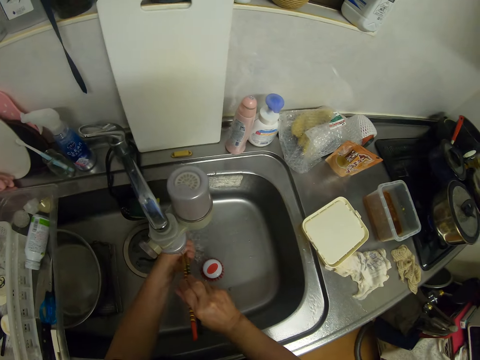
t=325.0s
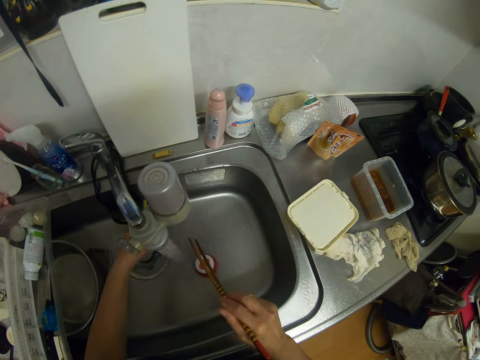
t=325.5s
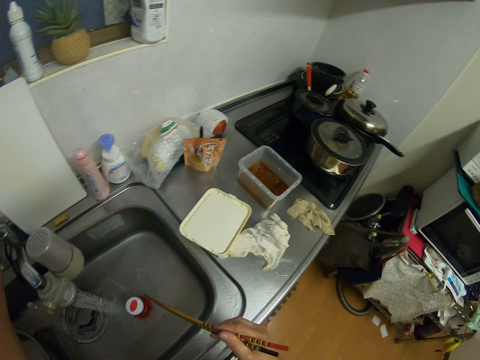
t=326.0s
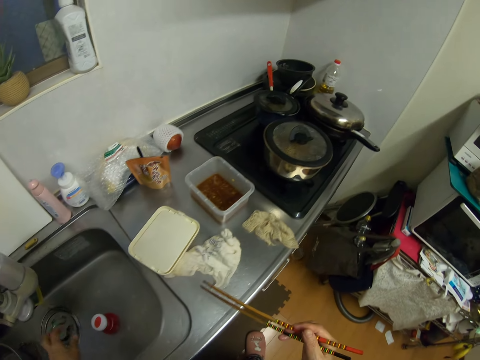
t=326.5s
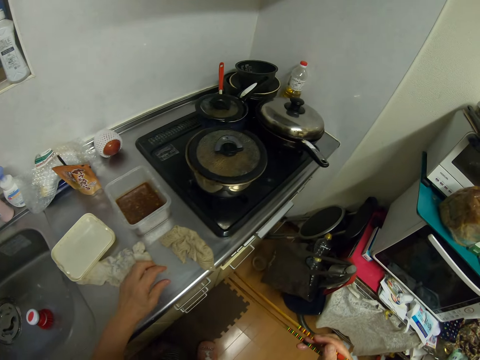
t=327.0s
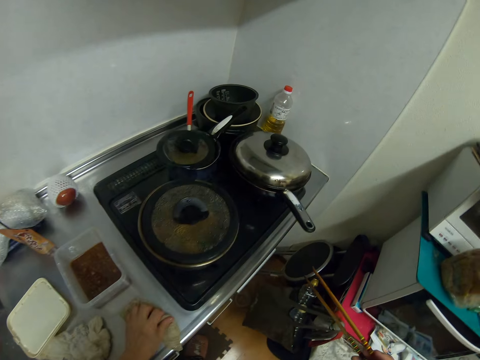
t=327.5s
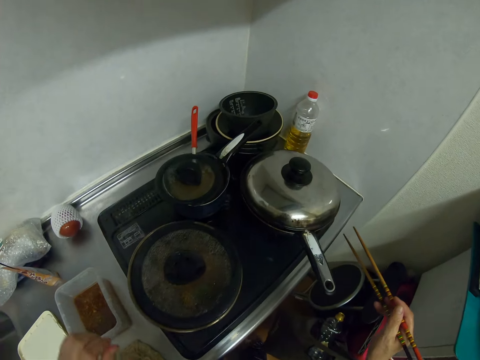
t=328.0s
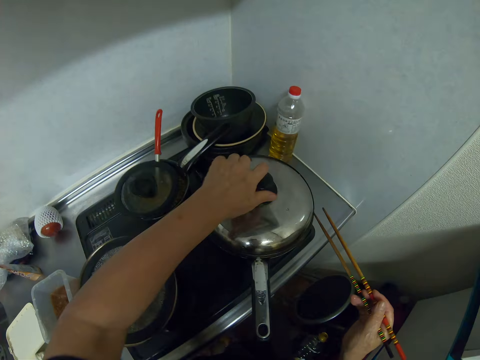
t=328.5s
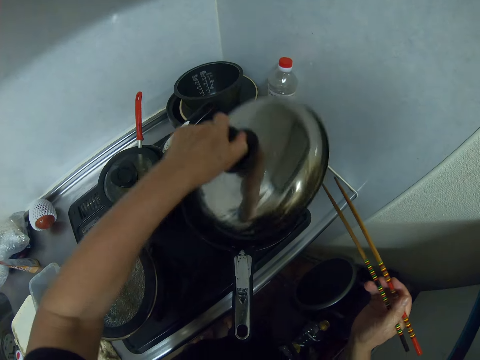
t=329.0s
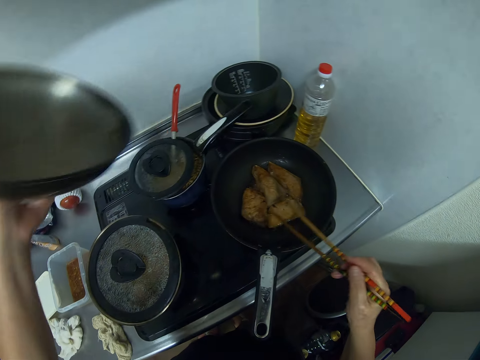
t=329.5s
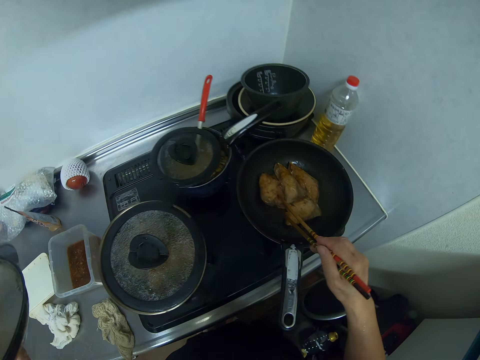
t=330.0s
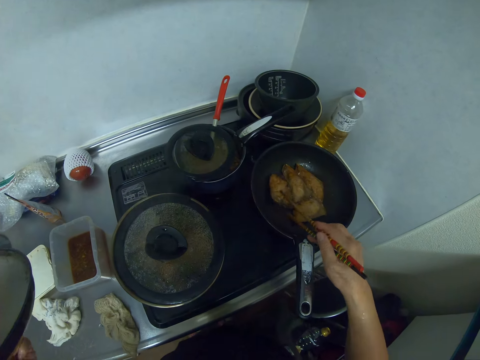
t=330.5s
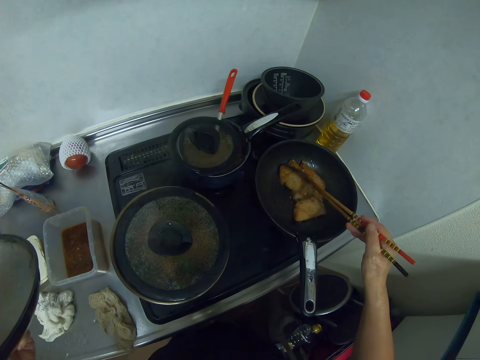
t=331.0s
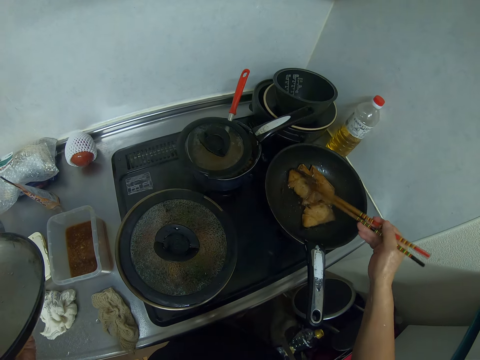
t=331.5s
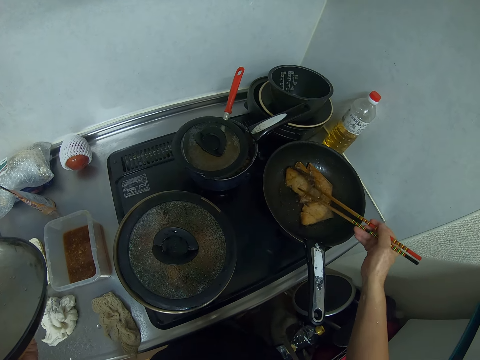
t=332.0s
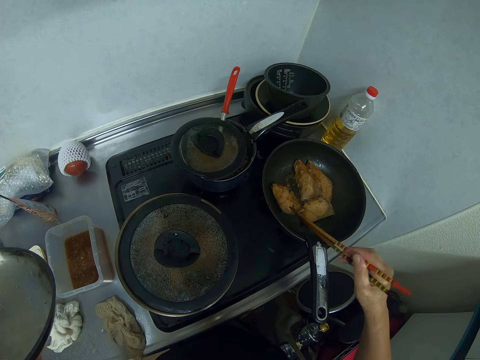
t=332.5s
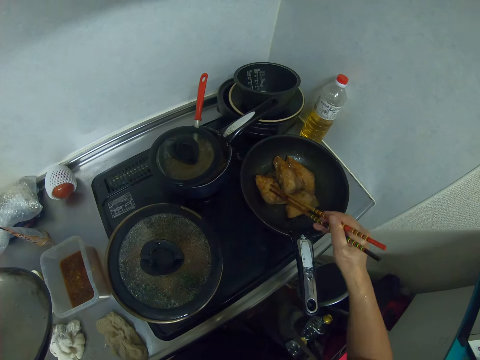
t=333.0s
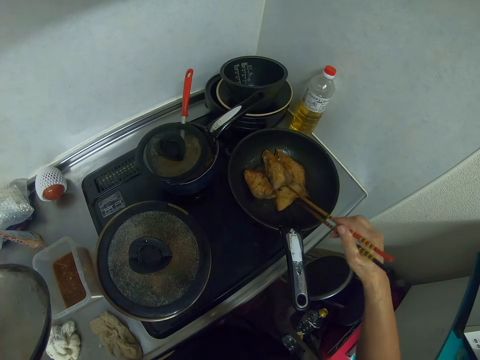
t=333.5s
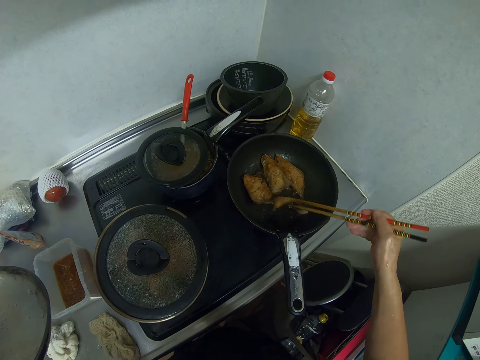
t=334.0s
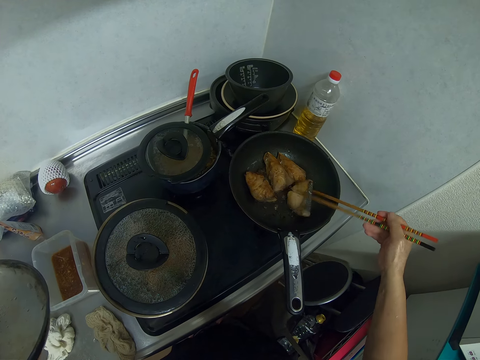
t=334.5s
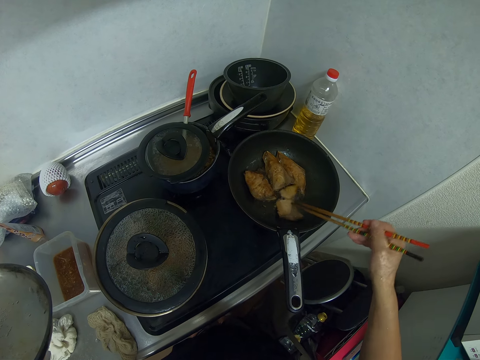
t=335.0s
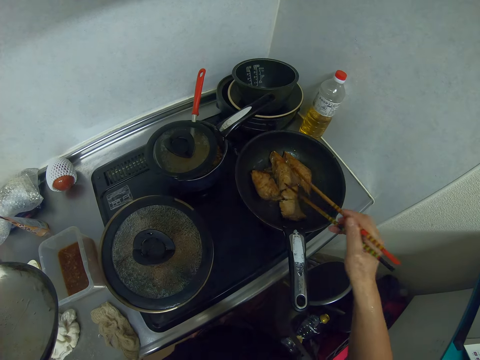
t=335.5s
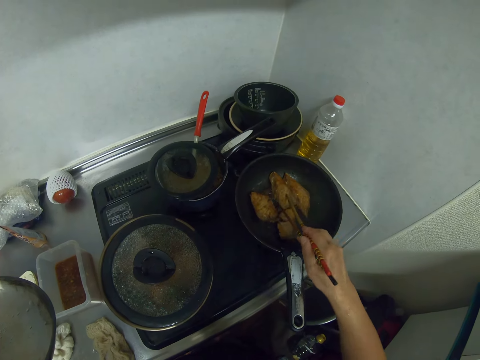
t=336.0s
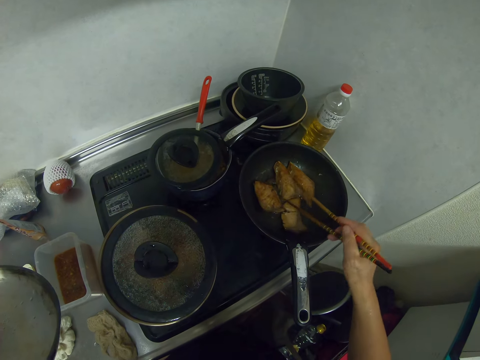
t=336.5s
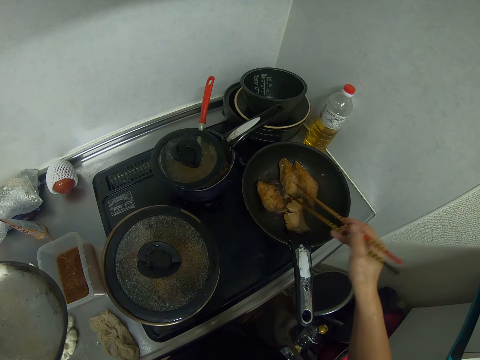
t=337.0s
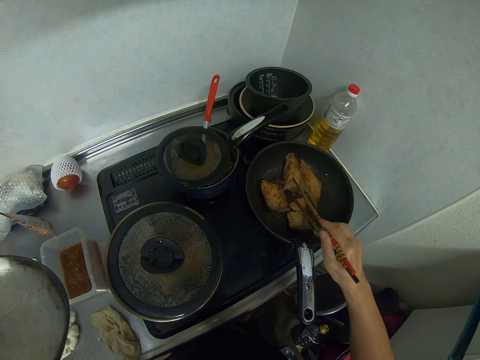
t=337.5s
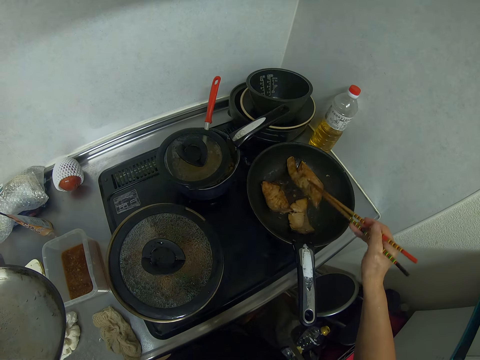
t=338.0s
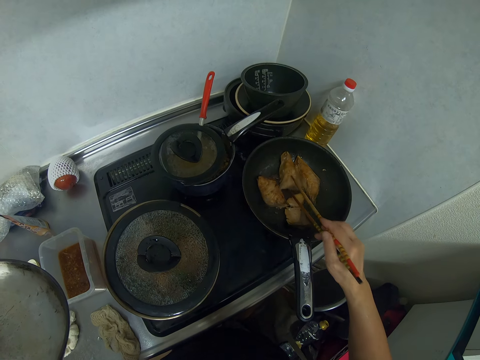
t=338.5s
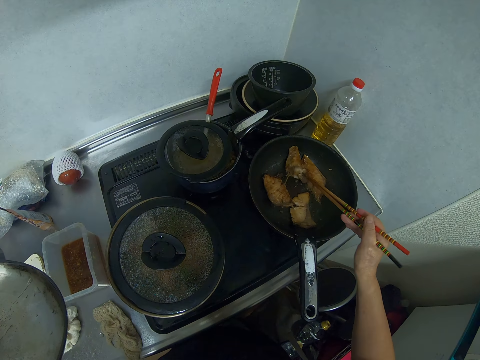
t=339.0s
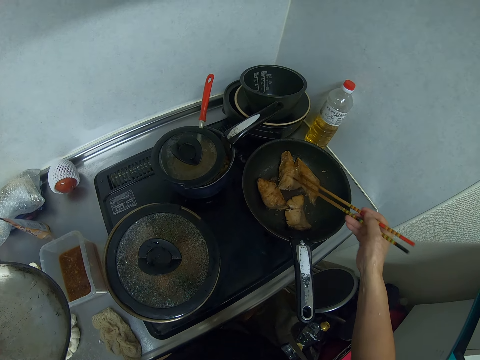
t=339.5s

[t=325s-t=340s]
The camera wearer rinses the chopsticks. They open the water tap. They close the water tap. They open the fry pan cover. They stir the meat in the fry pan. They turn the meat over with the chopping sticks.

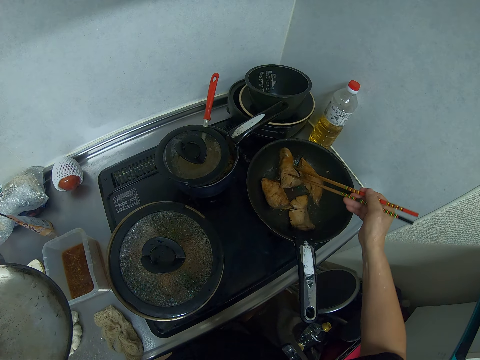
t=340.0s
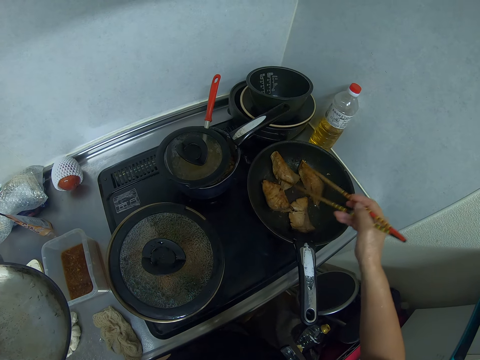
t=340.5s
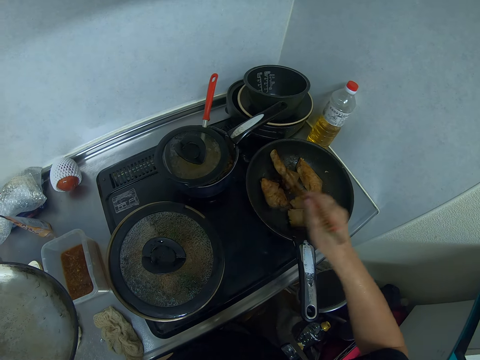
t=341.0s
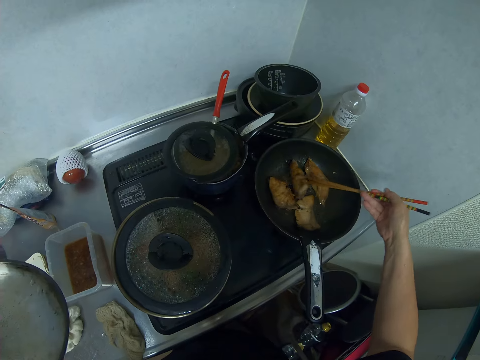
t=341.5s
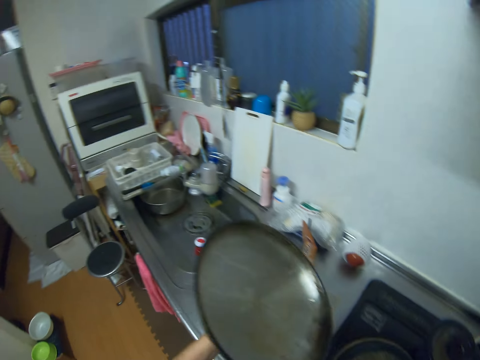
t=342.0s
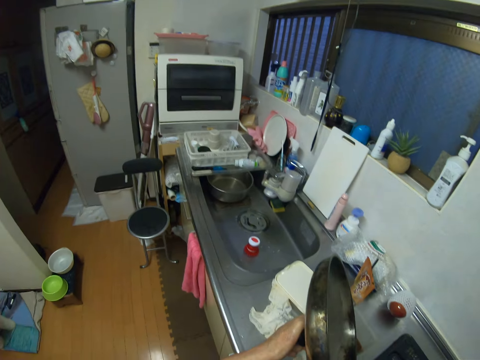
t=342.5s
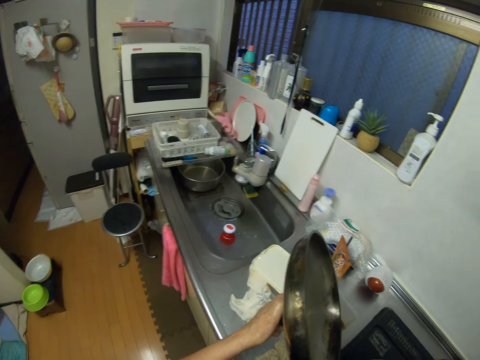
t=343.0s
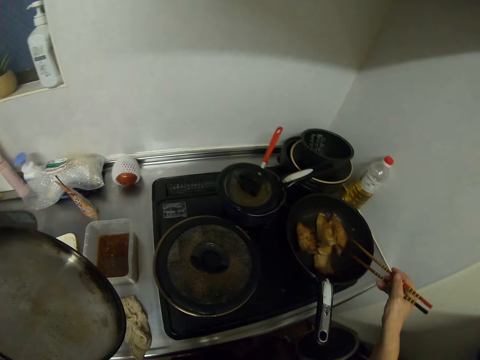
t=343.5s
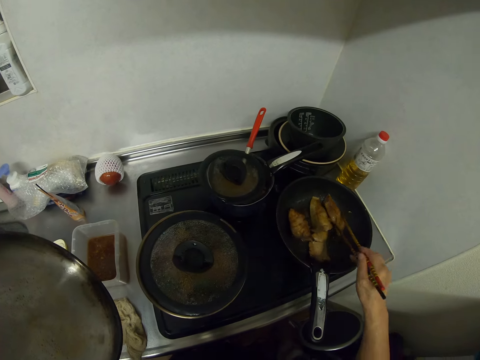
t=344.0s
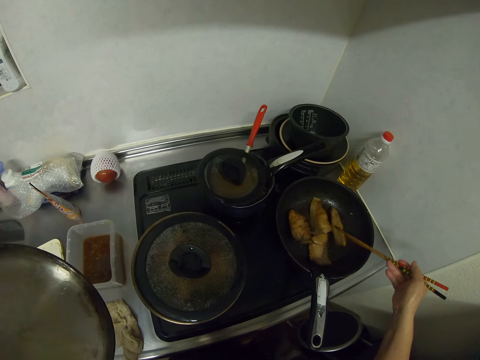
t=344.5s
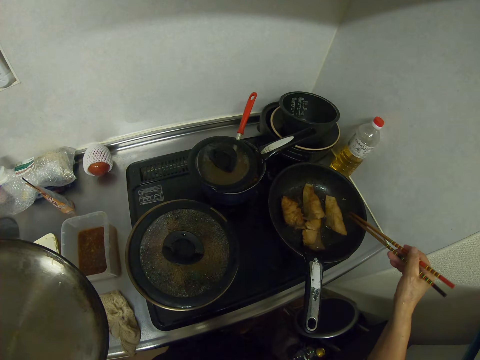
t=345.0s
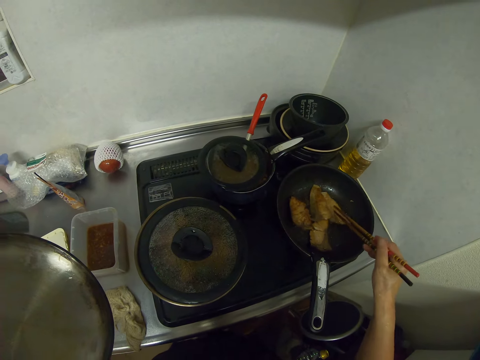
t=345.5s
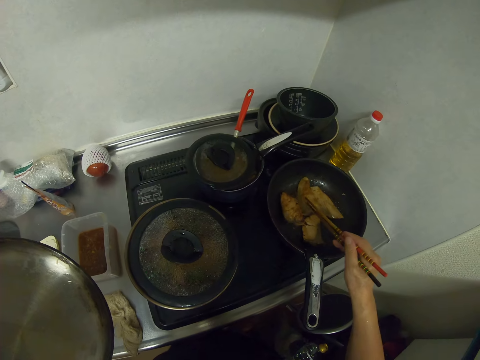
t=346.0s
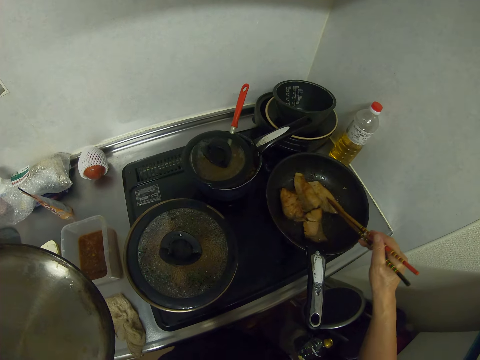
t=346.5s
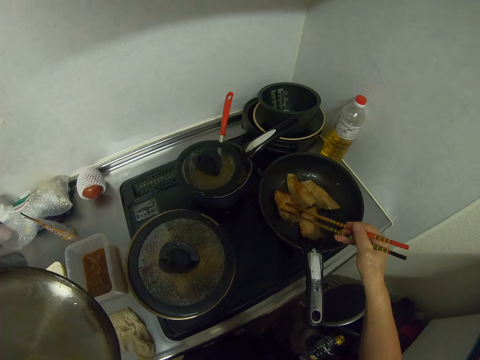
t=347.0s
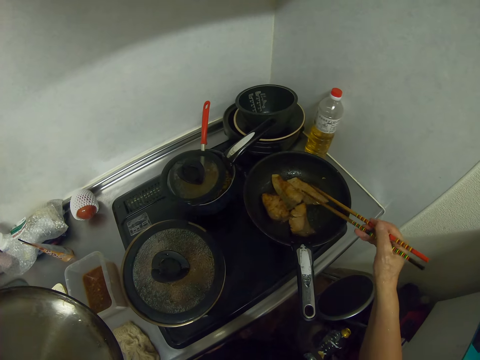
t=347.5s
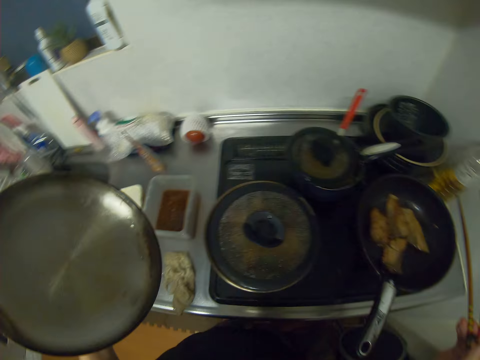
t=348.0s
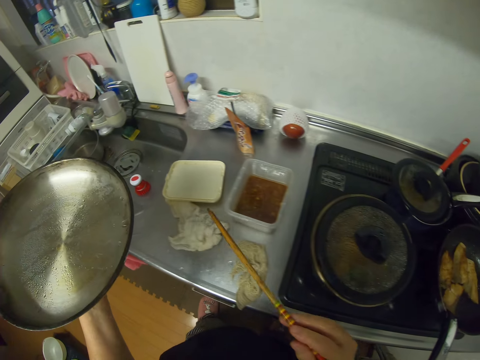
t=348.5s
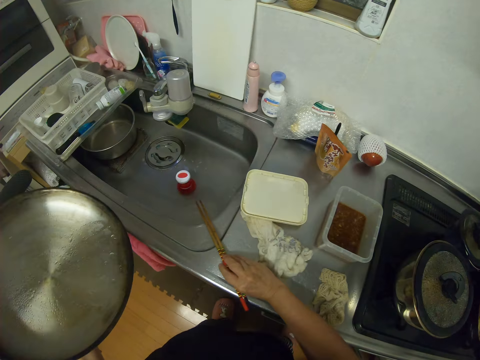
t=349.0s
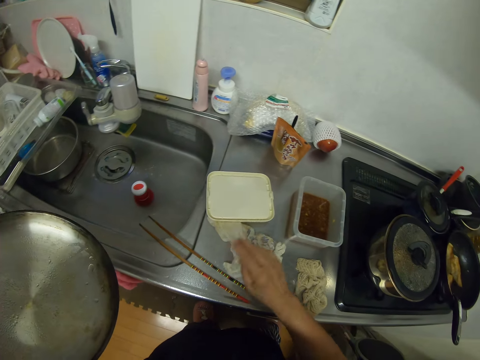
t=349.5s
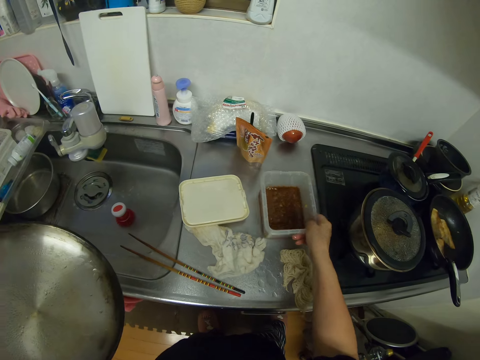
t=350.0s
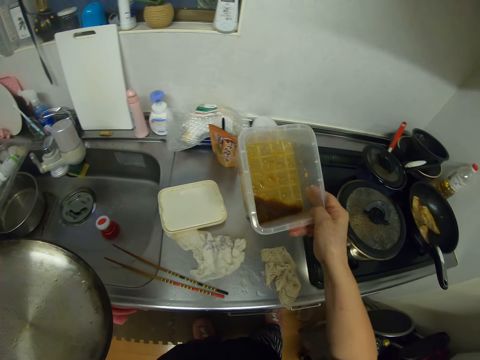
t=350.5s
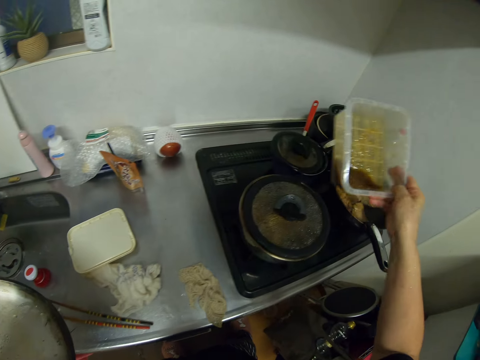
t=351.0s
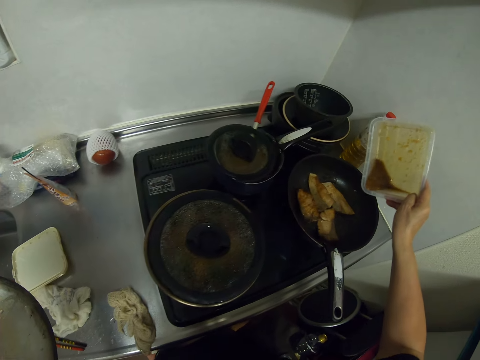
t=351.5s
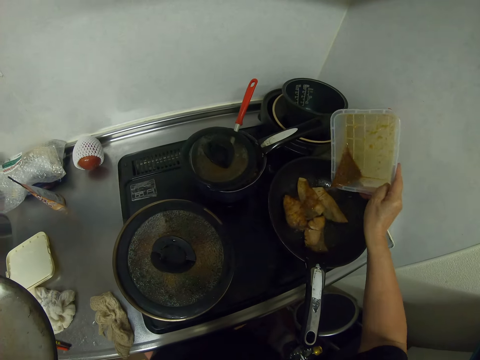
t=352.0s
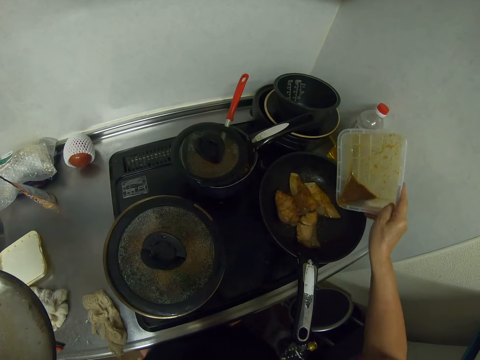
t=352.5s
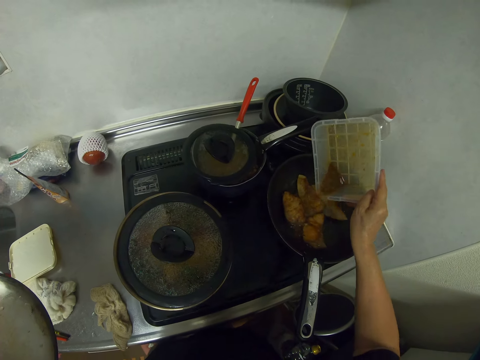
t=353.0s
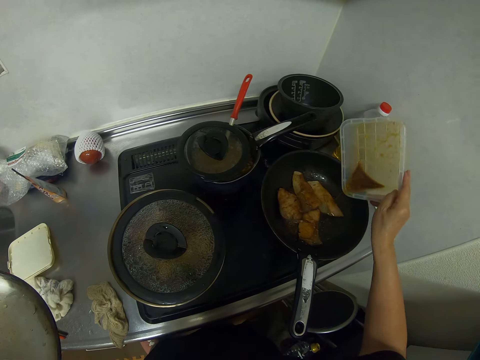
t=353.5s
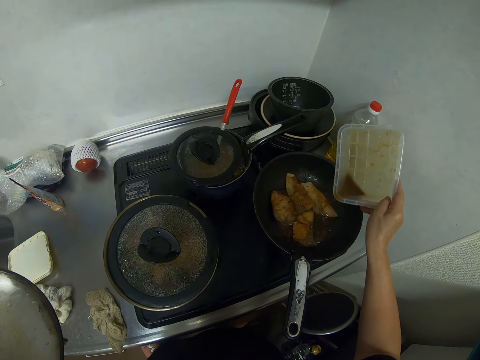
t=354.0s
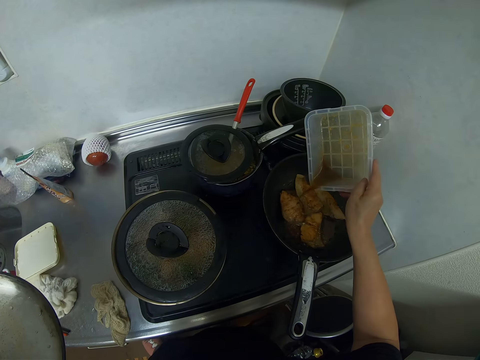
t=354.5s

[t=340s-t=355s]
The camera wearer looks around. They turn the meat over with the chopping sticks. They drop the chopsticks on the kitchen sink. They pick up a plastic bowl from the cabinet. They pour water or stew from the bowl into the fry pan on the electric cooker.
